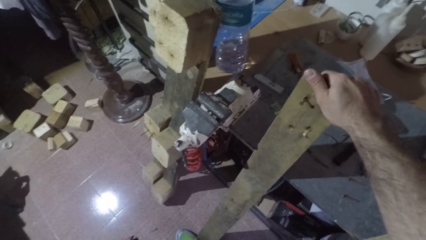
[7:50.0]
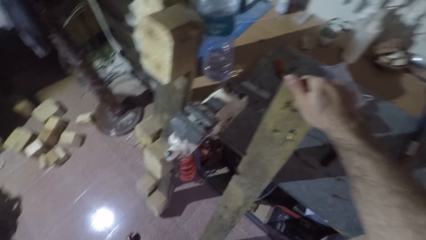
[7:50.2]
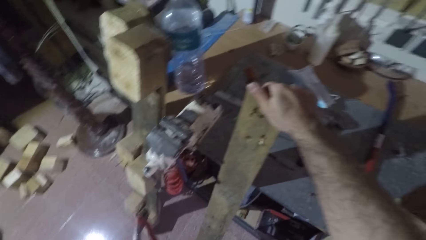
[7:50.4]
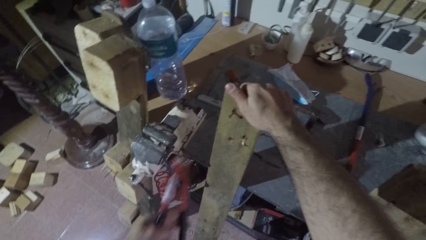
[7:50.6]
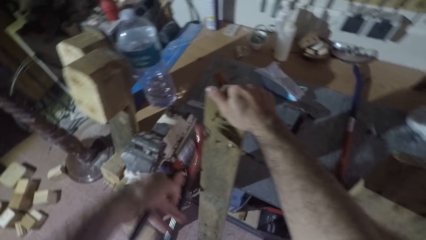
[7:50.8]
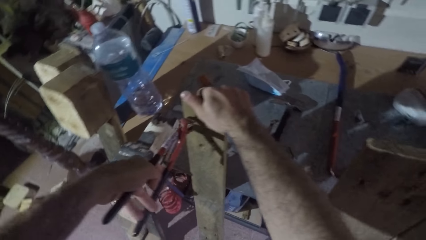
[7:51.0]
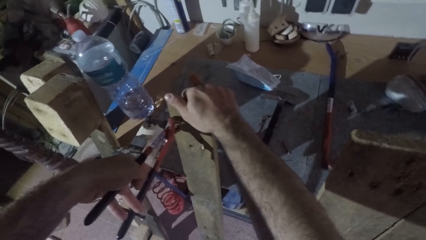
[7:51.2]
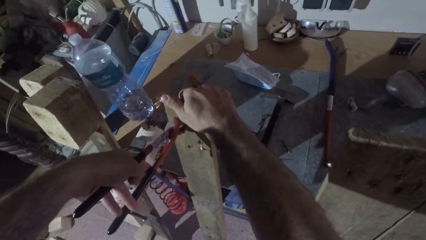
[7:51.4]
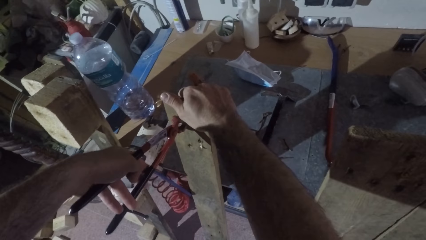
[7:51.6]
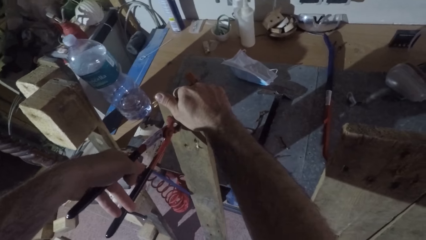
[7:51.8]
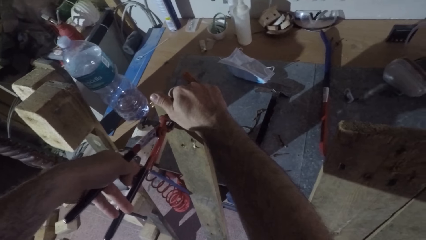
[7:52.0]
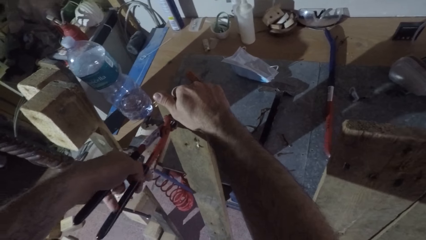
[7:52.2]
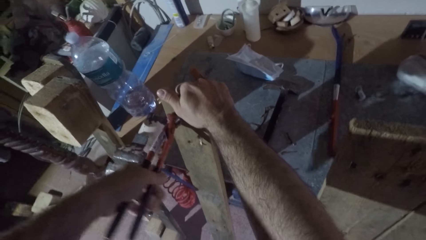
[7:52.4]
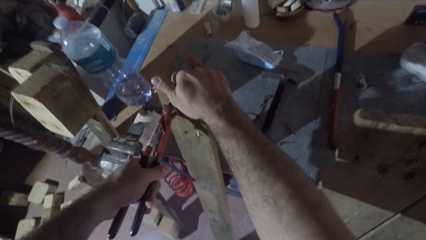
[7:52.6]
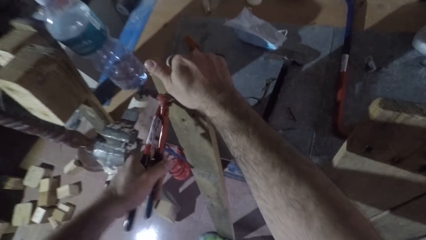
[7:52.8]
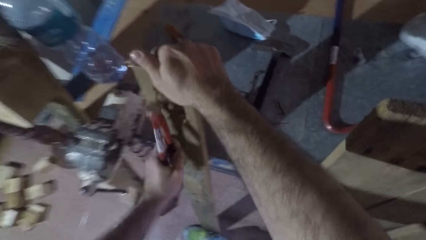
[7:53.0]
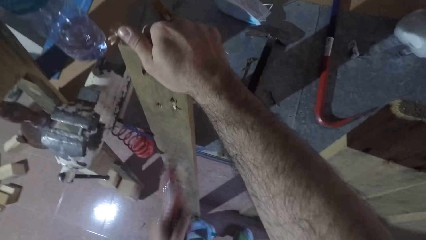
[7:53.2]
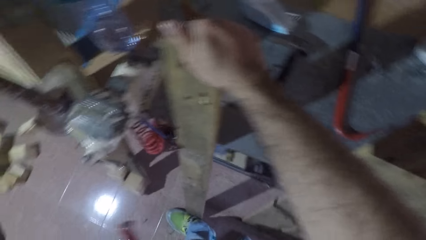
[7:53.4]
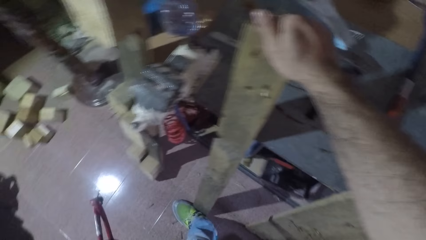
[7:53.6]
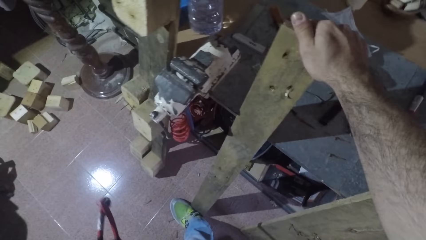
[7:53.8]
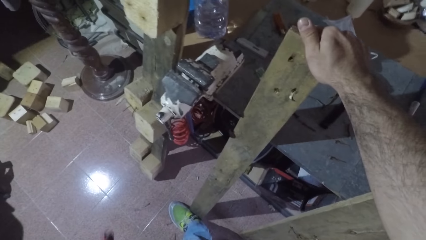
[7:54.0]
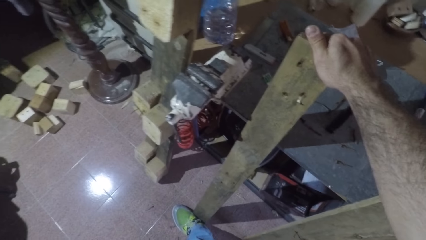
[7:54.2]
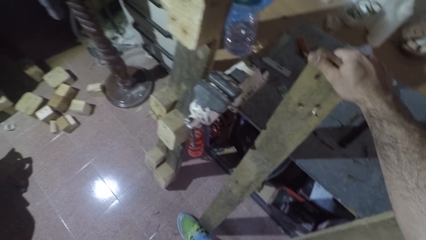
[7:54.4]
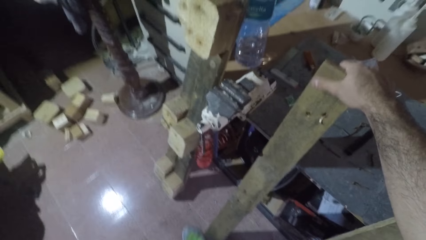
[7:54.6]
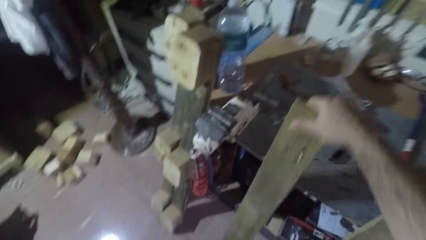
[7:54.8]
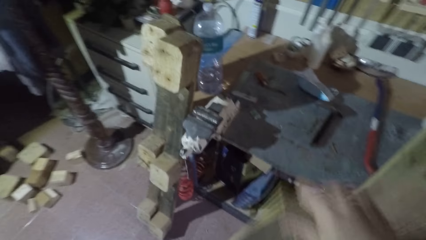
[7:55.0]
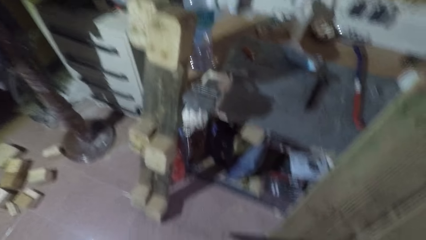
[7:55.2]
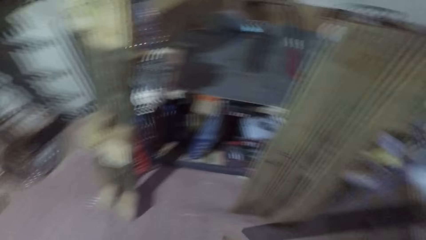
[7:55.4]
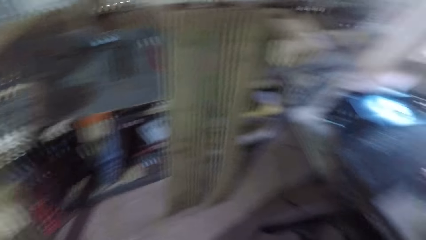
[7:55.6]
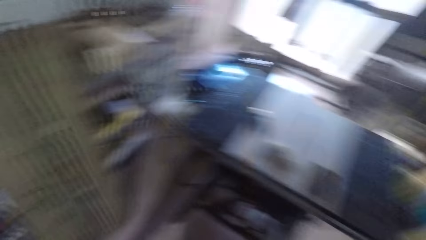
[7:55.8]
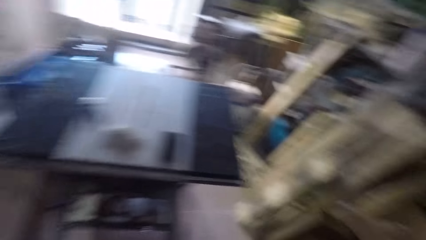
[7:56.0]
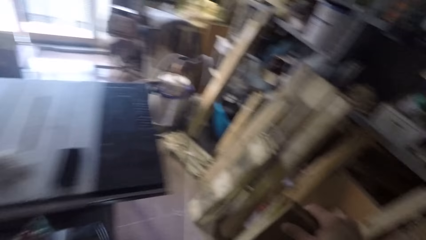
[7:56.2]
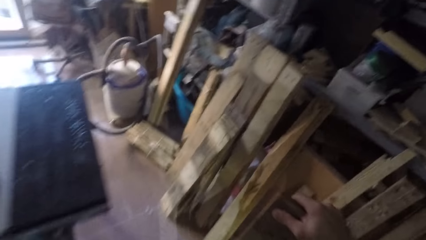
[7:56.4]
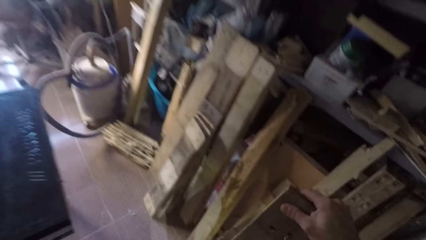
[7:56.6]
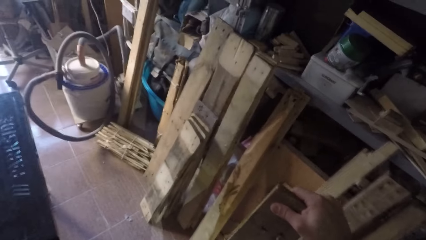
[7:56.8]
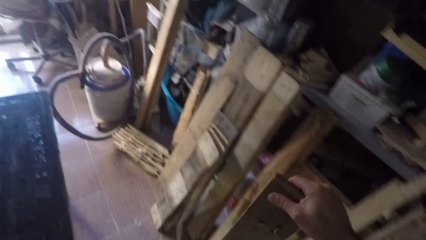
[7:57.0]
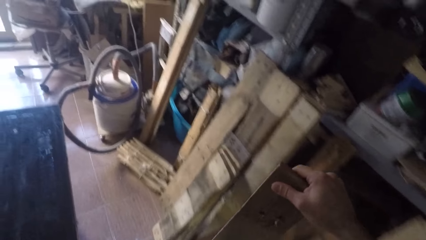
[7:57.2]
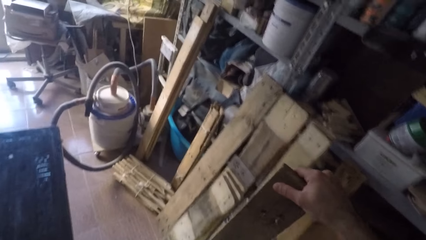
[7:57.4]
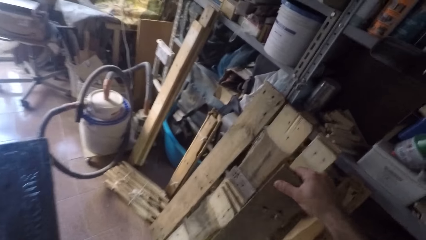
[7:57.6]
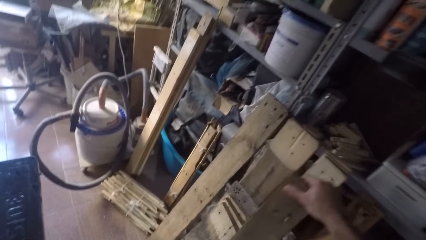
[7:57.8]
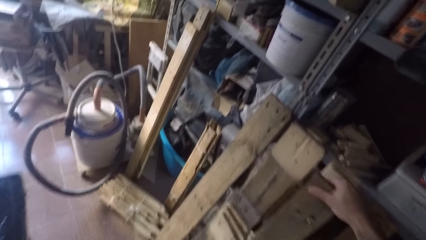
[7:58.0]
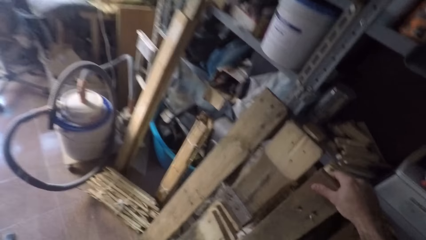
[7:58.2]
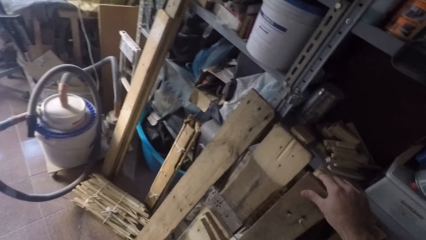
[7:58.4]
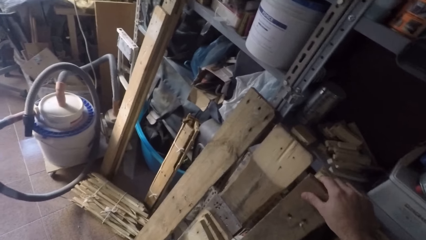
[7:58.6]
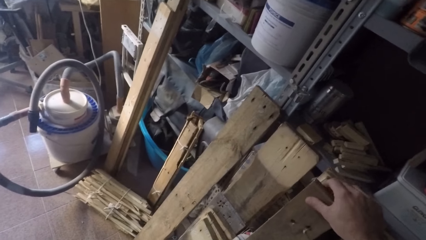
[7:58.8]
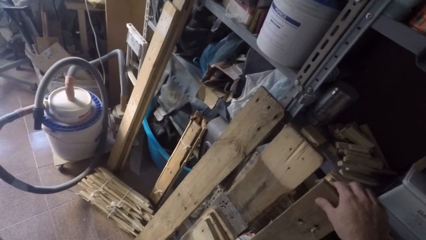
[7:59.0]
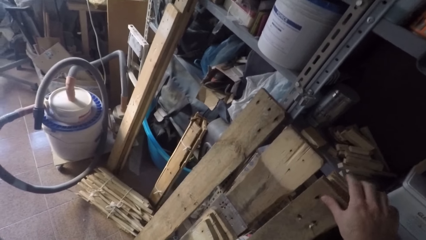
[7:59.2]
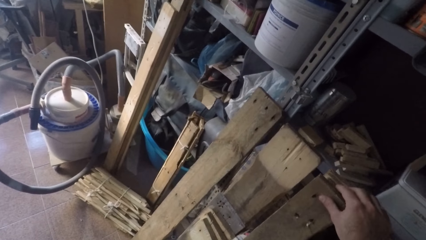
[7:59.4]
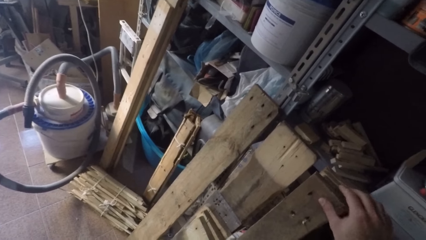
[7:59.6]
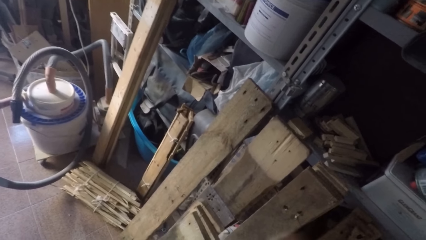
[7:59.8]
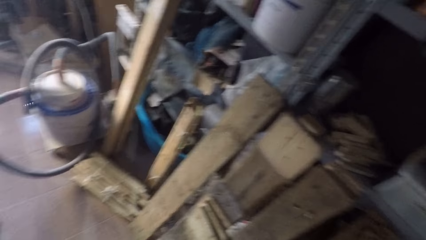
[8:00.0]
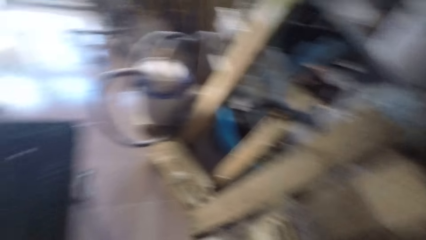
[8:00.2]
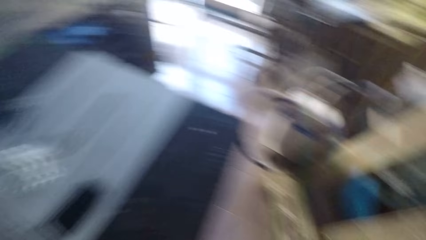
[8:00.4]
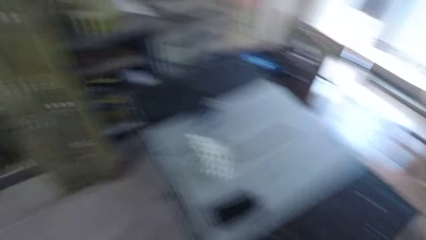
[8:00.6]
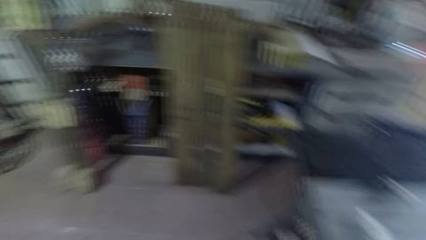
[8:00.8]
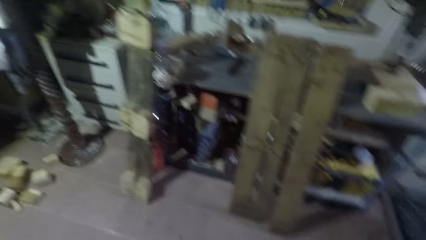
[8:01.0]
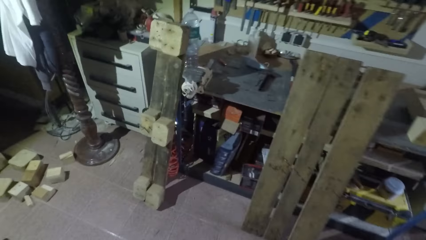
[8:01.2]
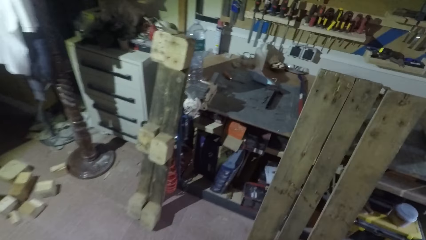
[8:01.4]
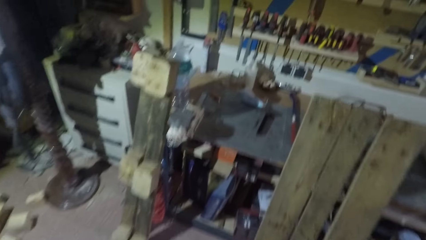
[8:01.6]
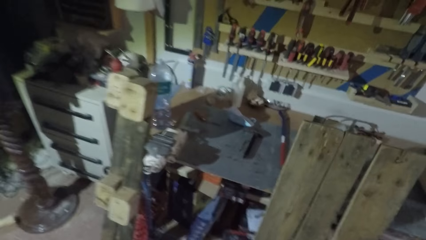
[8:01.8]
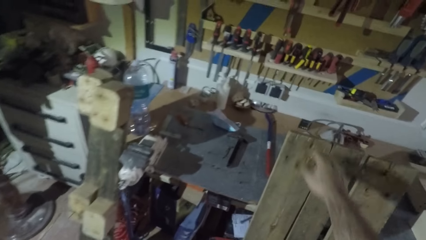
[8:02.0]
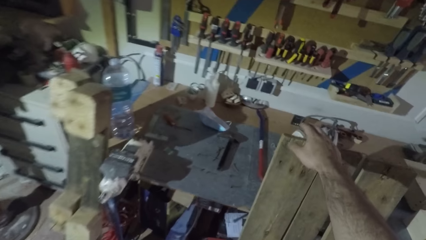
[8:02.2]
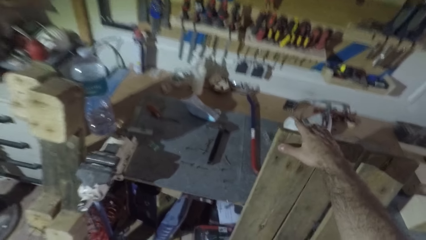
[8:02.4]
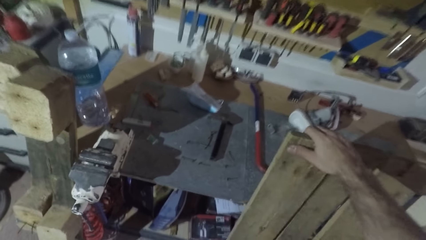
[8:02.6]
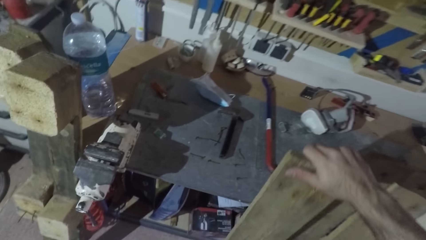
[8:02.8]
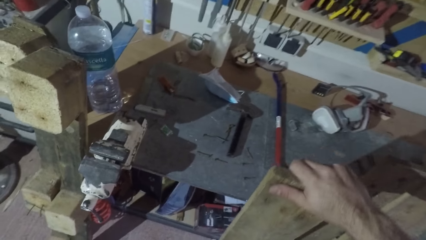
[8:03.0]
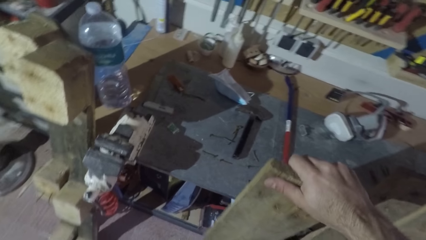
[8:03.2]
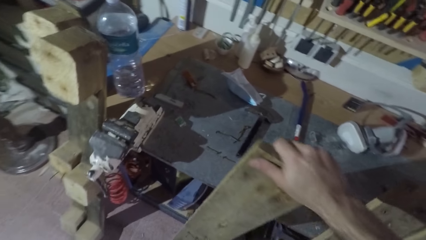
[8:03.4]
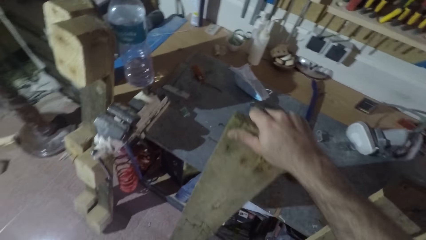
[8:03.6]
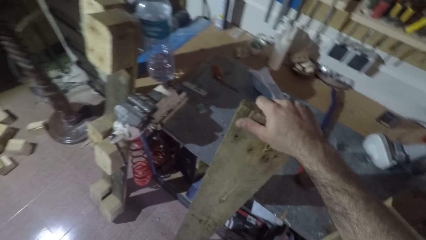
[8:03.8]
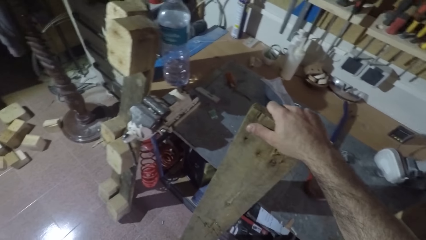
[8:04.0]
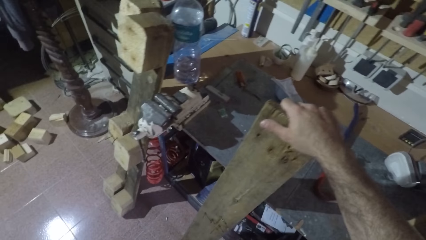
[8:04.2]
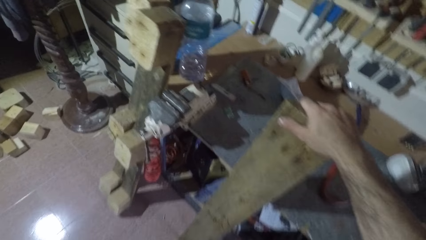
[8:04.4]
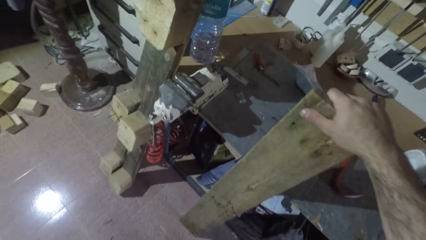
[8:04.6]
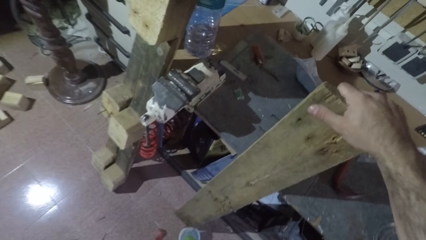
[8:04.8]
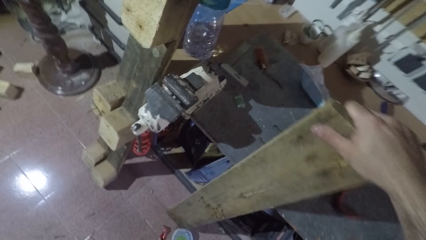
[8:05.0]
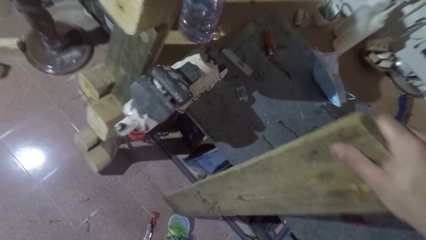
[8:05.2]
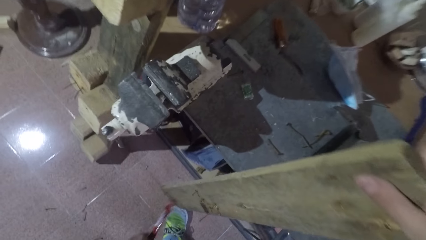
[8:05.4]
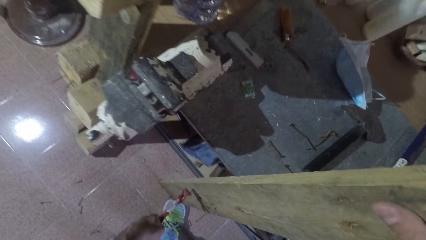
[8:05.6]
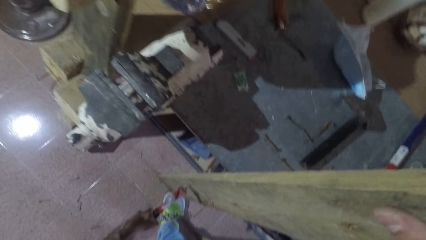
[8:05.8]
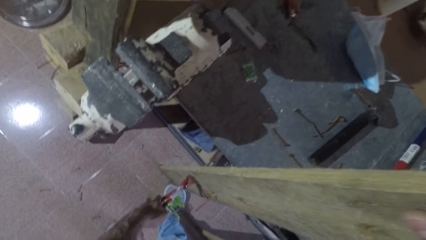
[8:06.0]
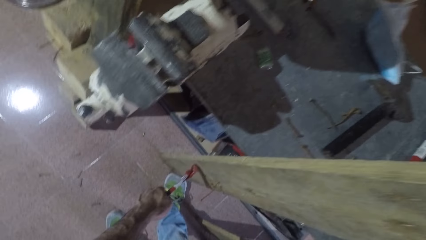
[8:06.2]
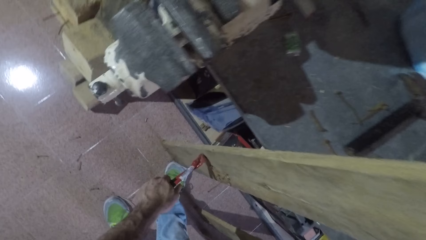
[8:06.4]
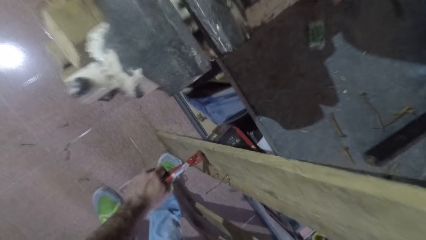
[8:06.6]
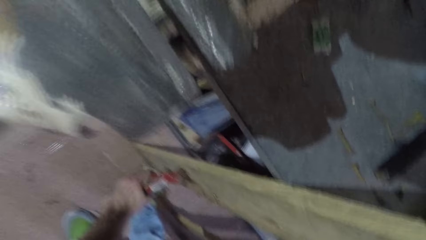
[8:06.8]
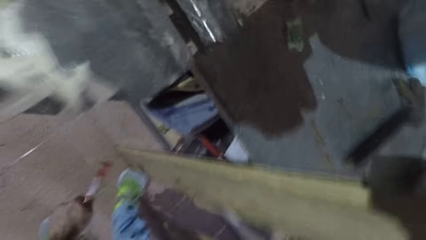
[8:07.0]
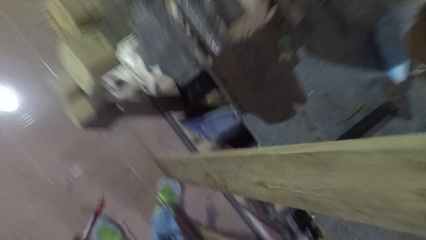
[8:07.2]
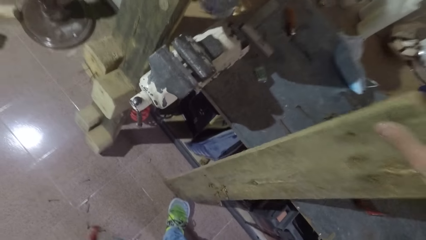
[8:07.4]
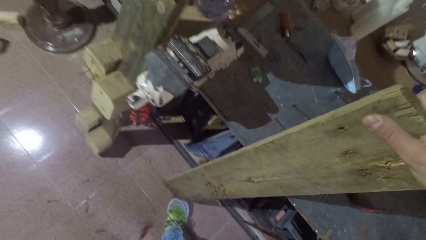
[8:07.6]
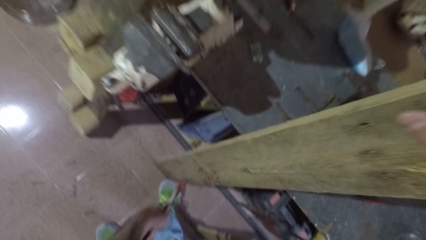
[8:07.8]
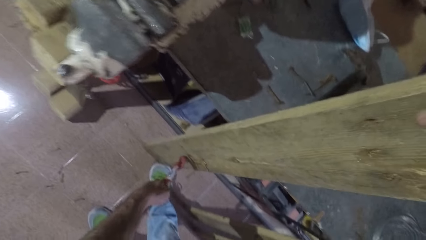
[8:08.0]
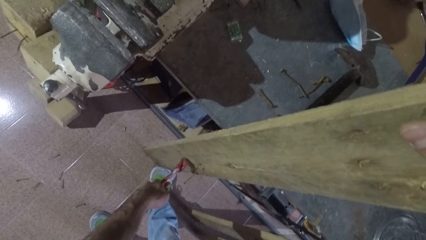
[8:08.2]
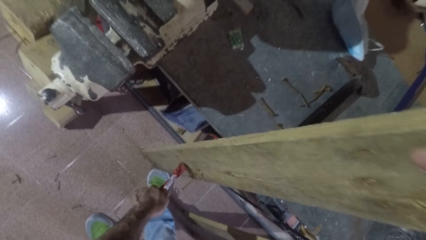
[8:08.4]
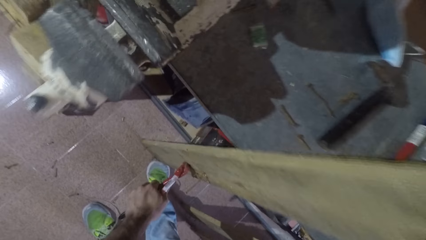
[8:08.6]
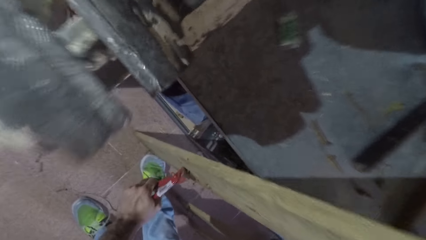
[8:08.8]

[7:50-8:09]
The camera wearer drops the nail on the floor. They pull out another nail from the wood. They drop the nail on the floor. They take the wood away. They lean the wood against other woods. They keep the wood on the other side of the workshop. They grab the third wood and adjust the third wood. They tilt the wood against the worktop. They use the pincers to pull out a nail from the third wood. They drop the nail on the floor. They remove another nail with the pincers.
